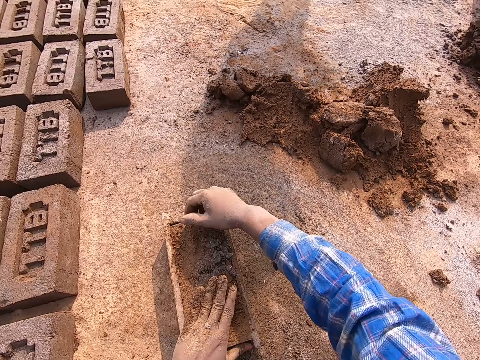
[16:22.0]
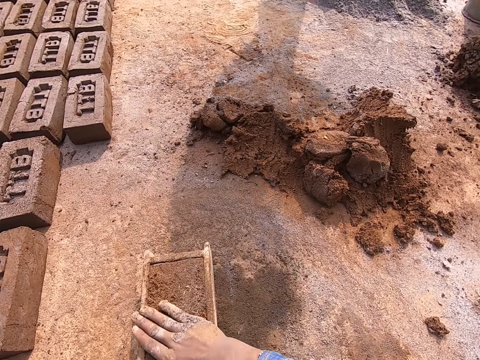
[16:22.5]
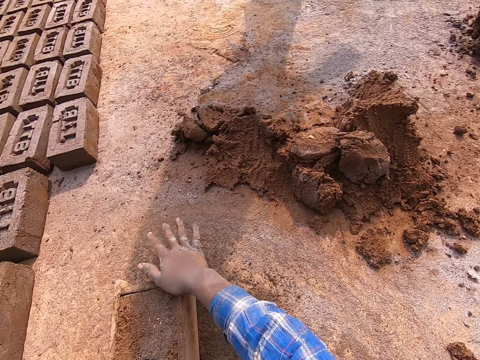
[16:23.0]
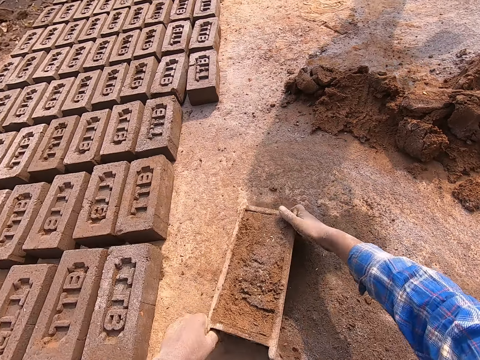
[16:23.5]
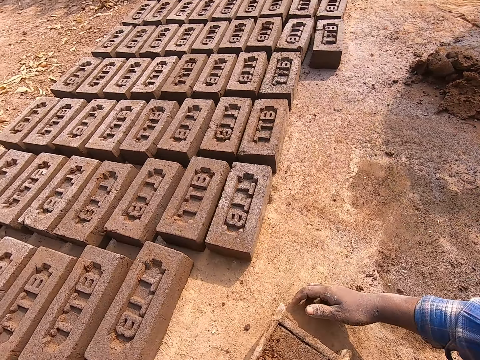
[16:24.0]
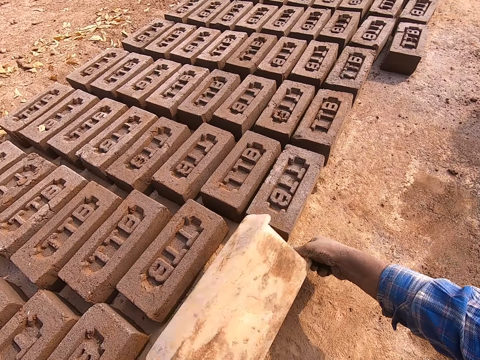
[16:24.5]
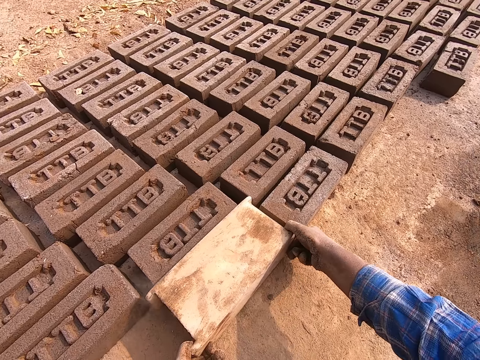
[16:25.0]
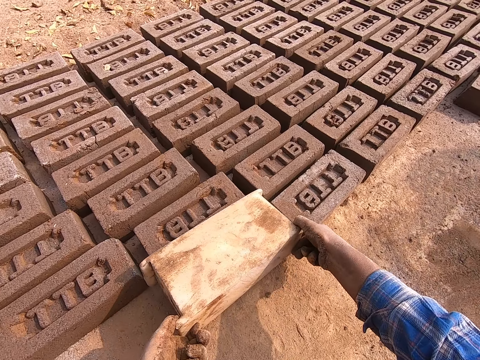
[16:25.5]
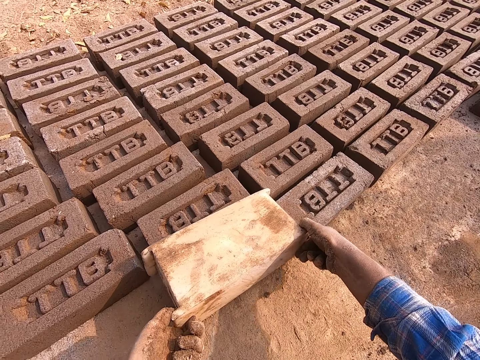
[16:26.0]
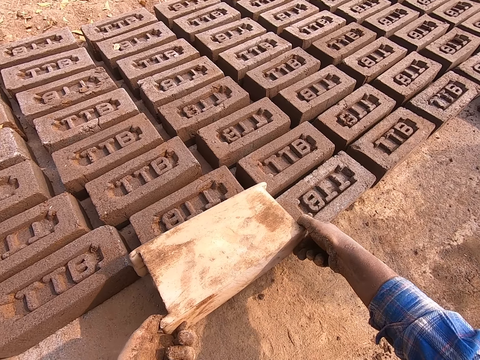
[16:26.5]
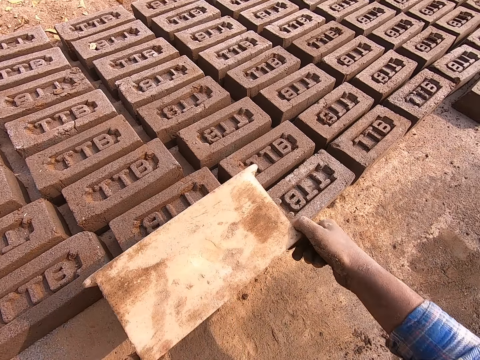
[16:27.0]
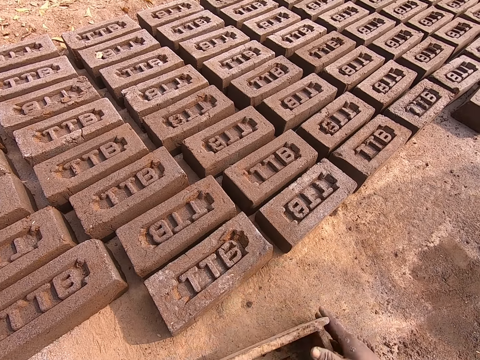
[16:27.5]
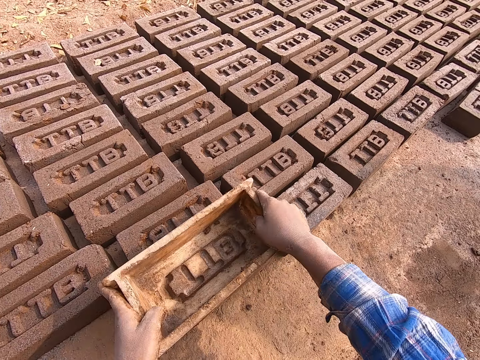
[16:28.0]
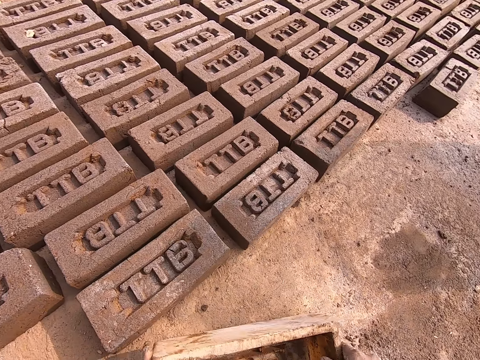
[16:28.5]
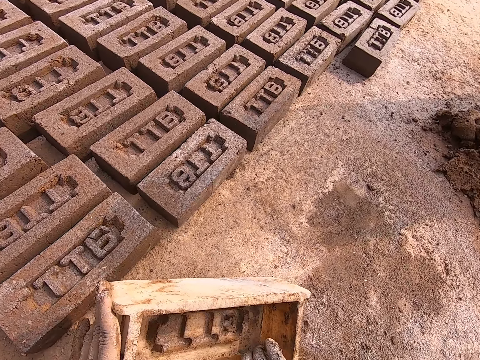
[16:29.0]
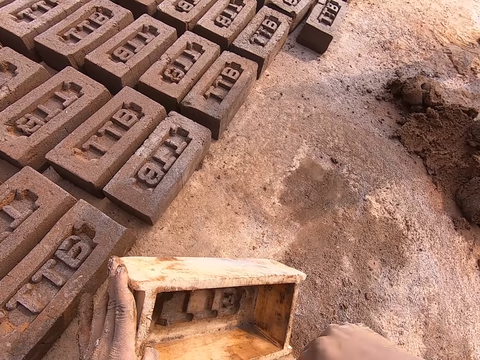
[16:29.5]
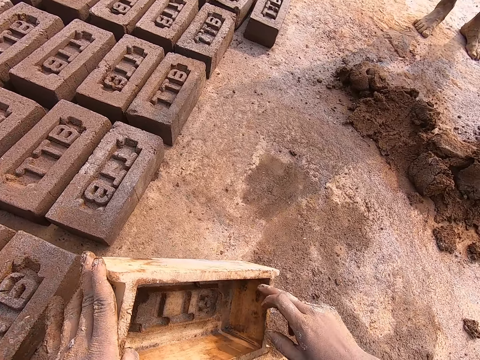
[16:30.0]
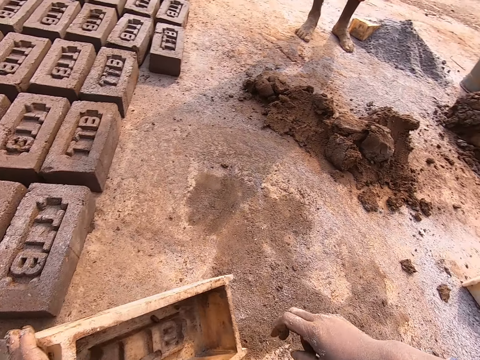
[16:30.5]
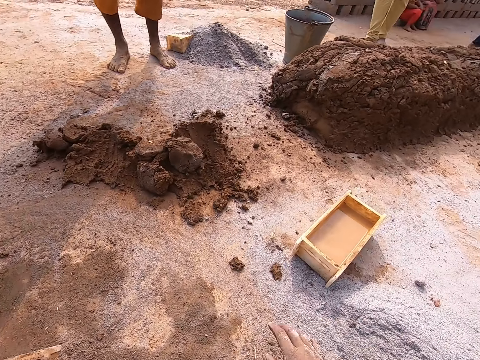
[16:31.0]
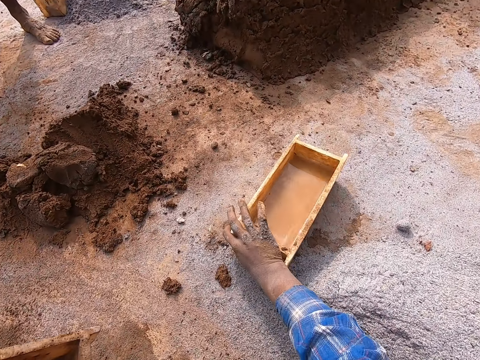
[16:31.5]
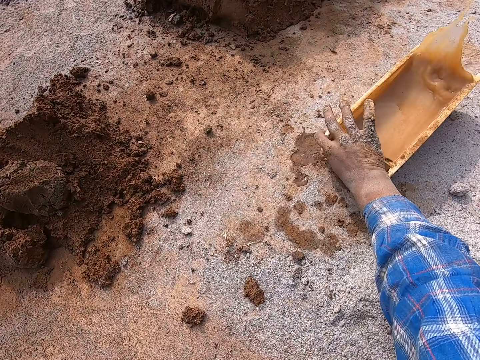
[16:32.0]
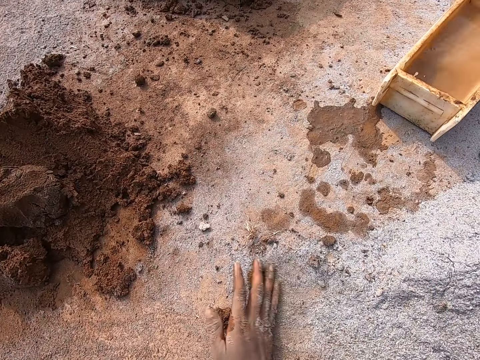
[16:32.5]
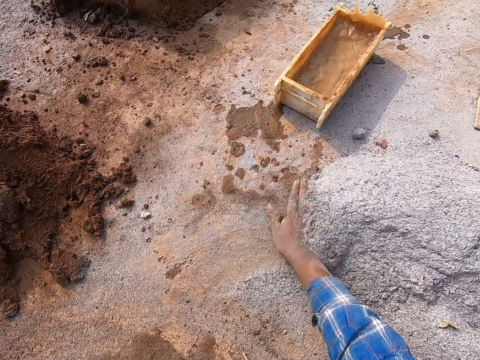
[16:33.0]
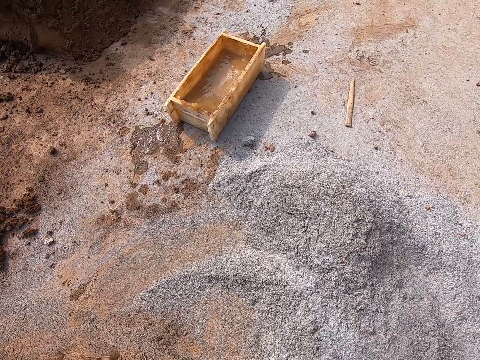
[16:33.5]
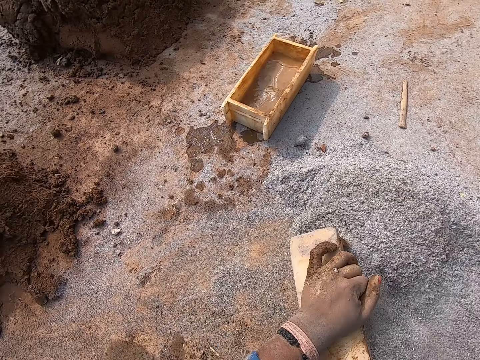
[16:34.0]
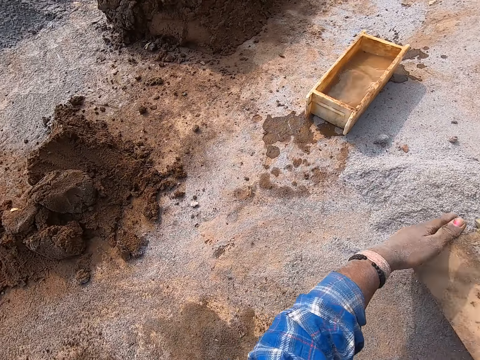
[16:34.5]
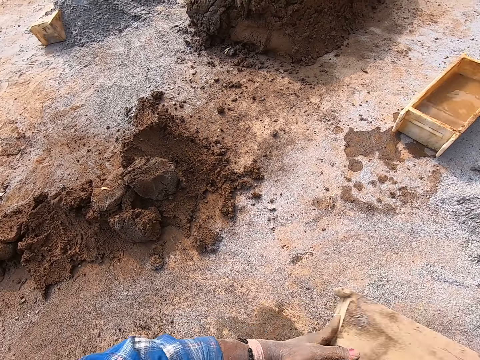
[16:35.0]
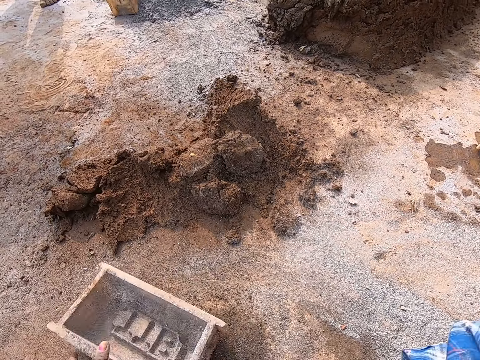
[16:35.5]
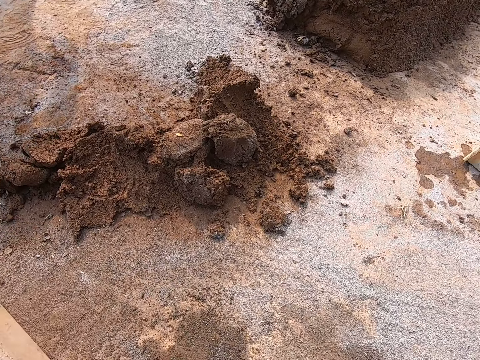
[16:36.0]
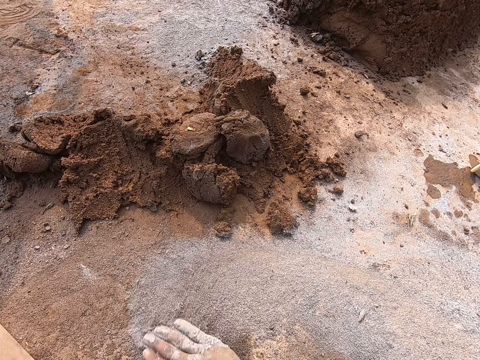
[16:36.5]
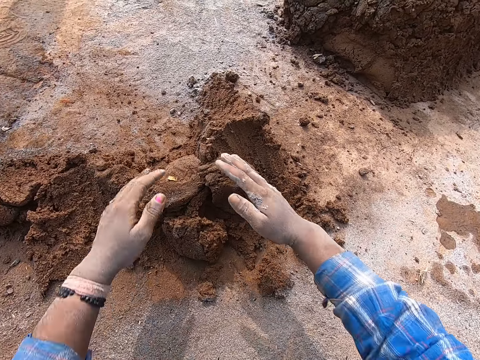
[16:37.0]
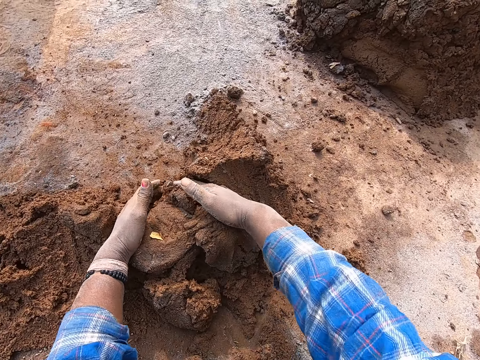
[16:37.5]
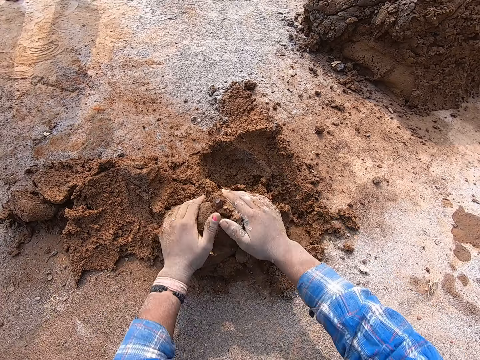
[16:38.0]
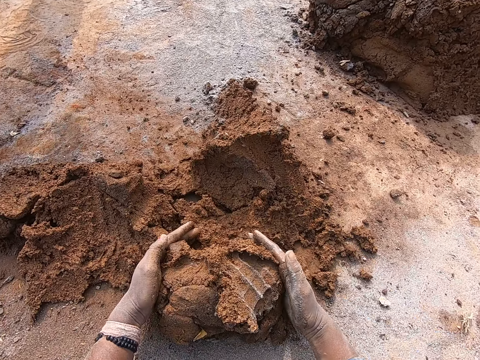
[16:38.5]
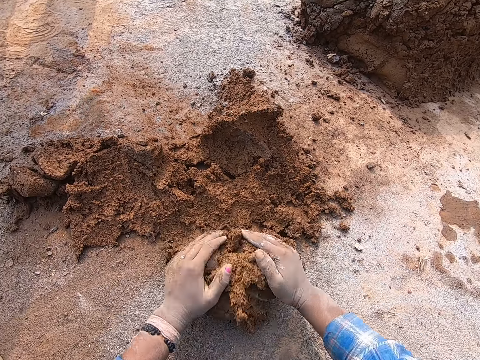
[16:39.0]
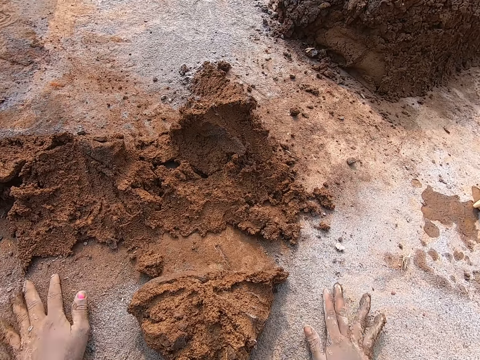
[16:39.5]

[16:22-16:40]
The camera wearer adds cement on the sand. She drags the brick mold or brick molder. She flips over the brick molder with mortar in it to the ground with both hands. She puts down the brick. She pulls out the brick molder from the mortar on the ground with both hands. She flips over the brick molder with both hands. She puts down the brick mold and lifts the brick mold. She hits the mortar on the ground with the base of the brick molder in her hands. She puts the brick mold on a brick and puts down the brick mold. She holds the brick molder in her left hand. She removes mortar from the brick molder with her right hand. She throws away the sand. She removes sand on the brick mold and throws away the sand. She shifts the brick molder on the ground with her right hand. She sweeps the sand on the ground with her right hand. She pushes the cement with the right hand. She fills the brick molder with the sand from the ground with both hands. She pours the sand in the brick molder to the ground with both hands. She puts down the cement. She drops the brick molder on the floor with her left hand. She spreads the sand on the ground with her right hand. She scoops the mortar to the ground from a heap of mortar with both hands.

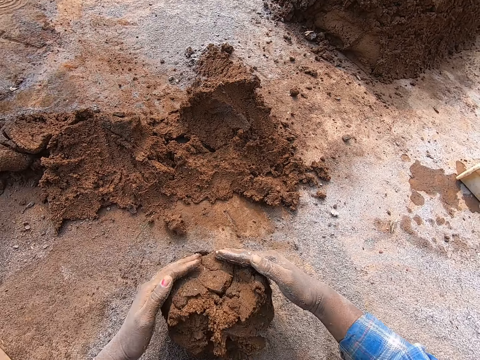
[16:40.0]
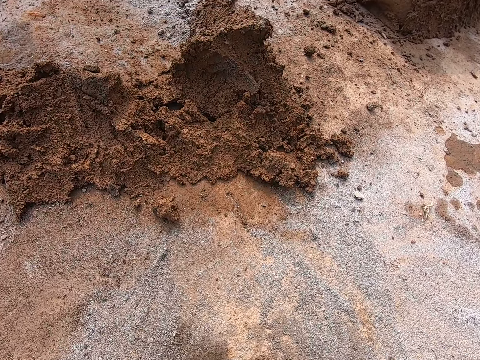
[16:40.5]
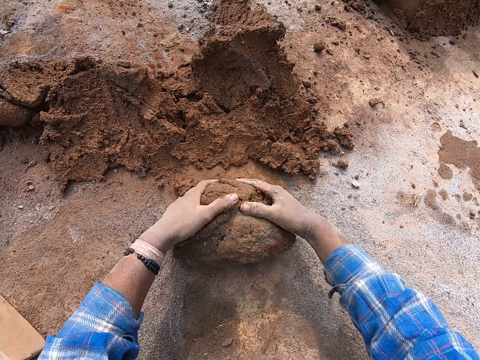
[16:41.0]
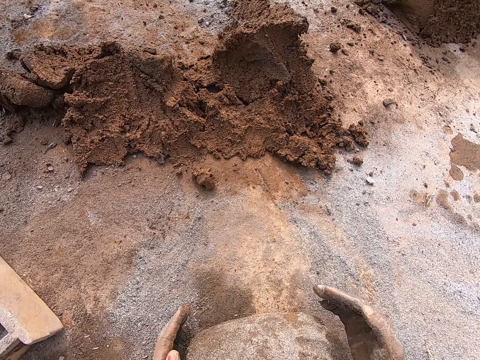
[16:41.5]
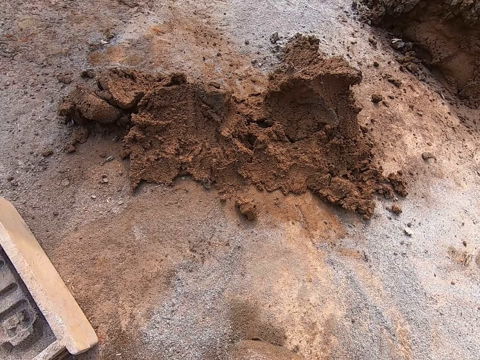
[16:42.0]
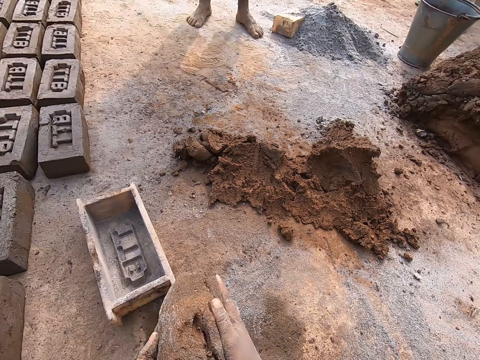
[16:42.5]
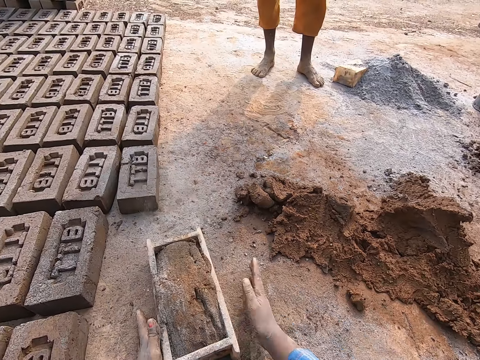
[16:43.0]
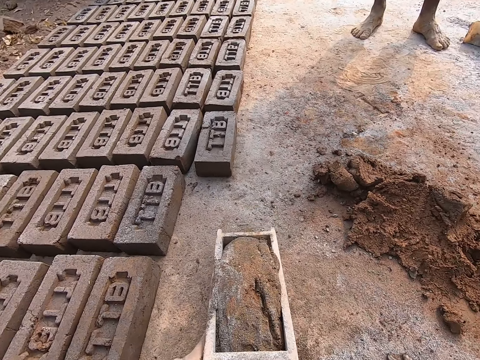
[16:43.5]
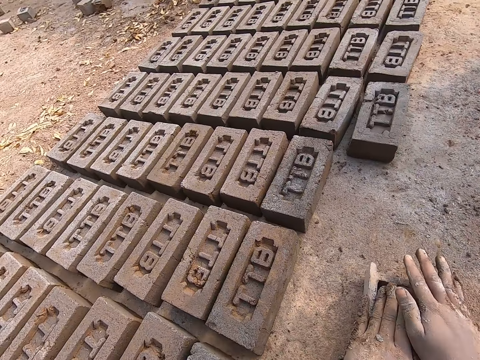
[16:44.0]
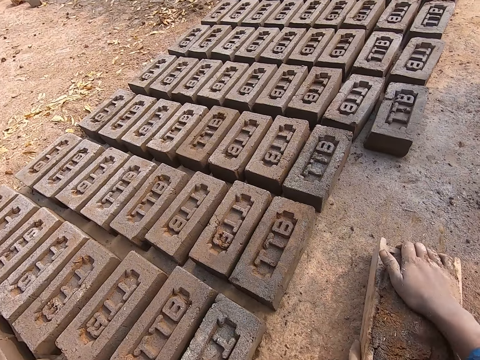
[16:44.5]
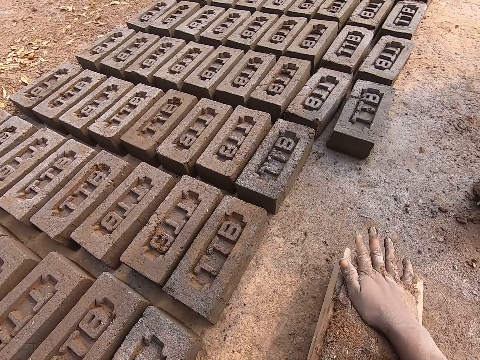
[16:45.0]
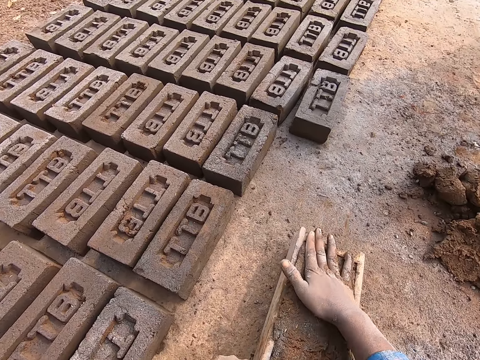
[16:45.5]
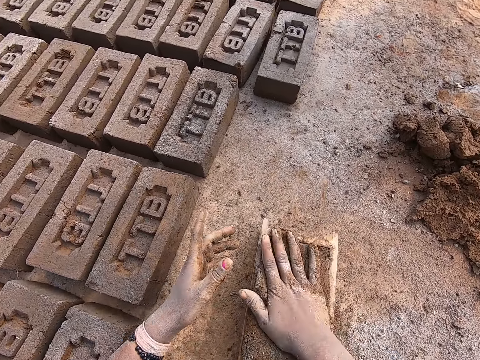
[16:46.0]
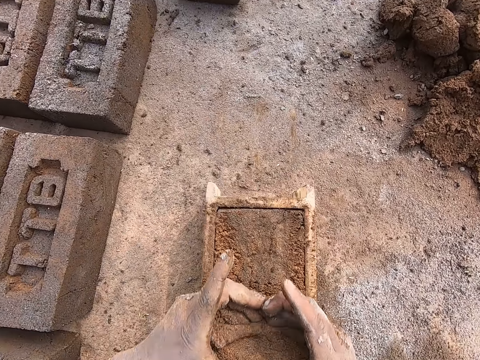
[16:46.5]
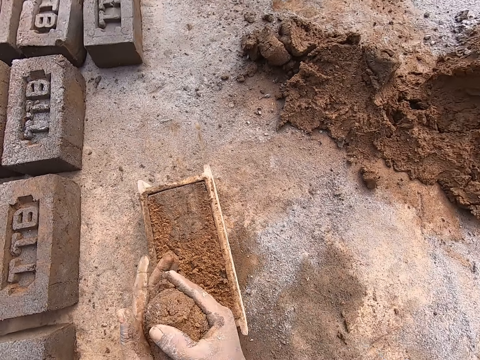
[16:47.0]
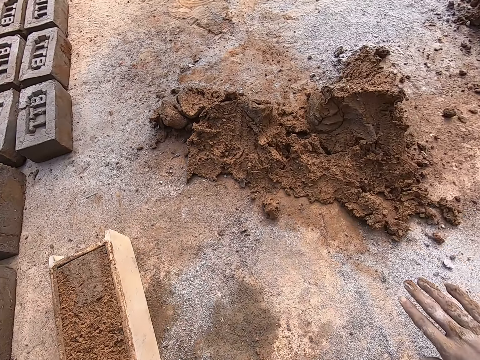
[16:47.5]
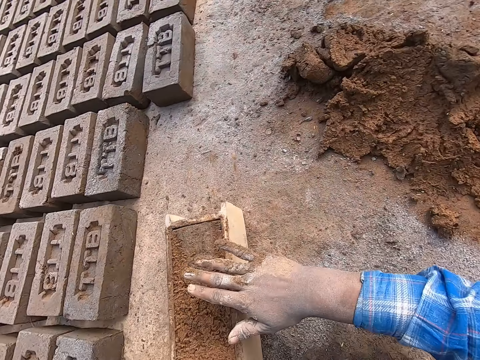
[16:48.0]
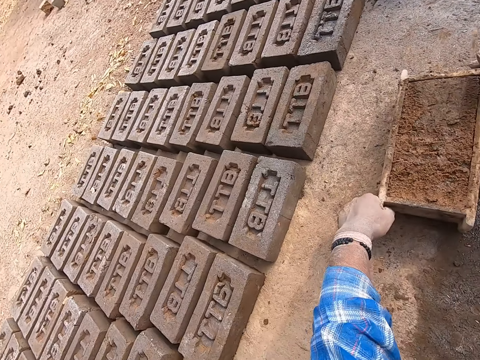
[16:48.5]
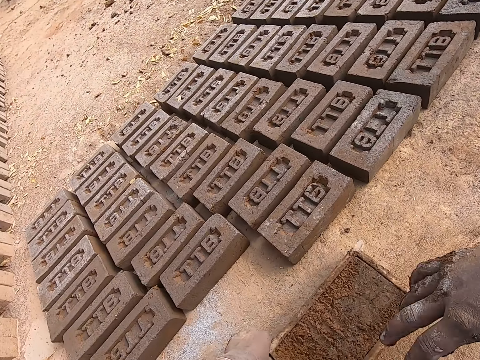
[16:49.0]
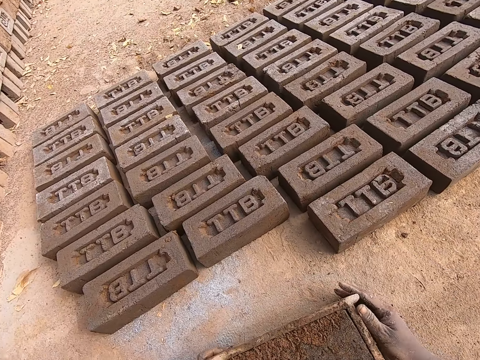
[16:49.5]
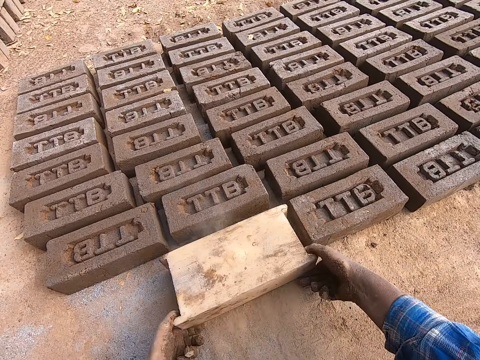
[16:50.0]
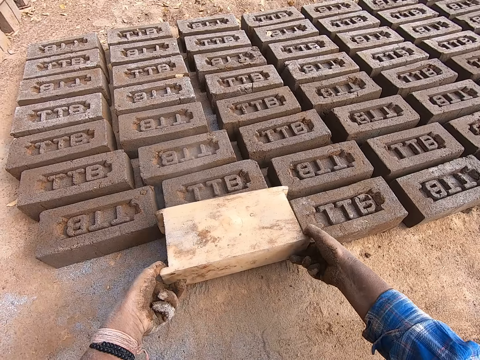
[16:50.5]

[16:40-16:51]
The camera wearer dusts the sand with cement. She rolls the mortar on the ground with both hands. She lifts the sand. She drops the mortar in the brick molder or brick mold with both hands. She drags the brick mold, presses the sand on the brick mold, and hits the brick mold on the ground. She adjusts the mortar in the brick molder with her right hand. She scoops excess mortar from the top of the brick molder with both hands. She throws the excess mortar on the heap of mortar with her right hand. She drags the brick molder to her left side with her left hand. She flips over the brick molder with mortar in it to the ground with both hands. She puts down the brick.
